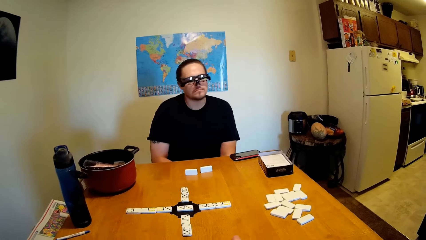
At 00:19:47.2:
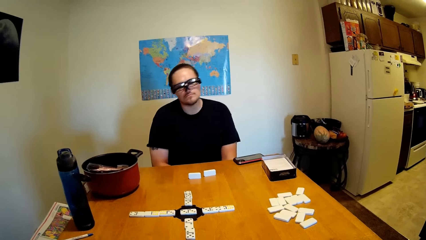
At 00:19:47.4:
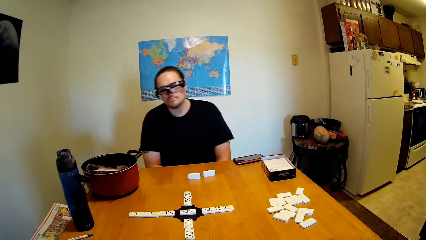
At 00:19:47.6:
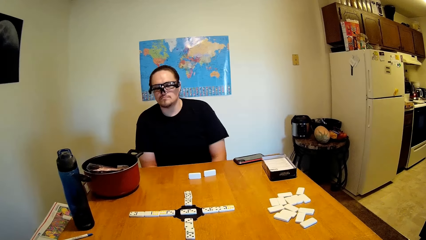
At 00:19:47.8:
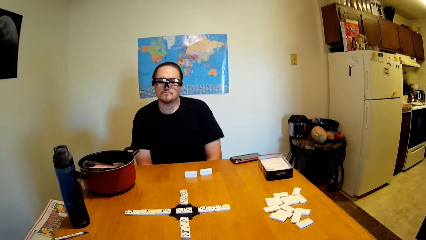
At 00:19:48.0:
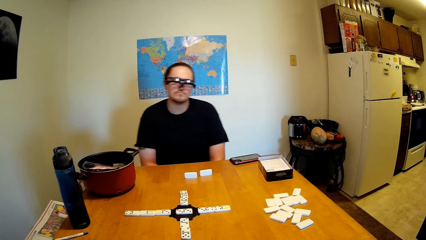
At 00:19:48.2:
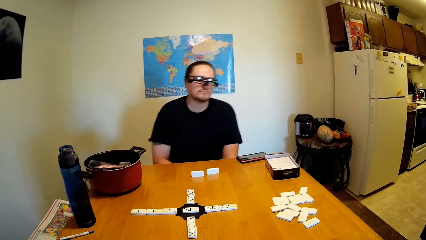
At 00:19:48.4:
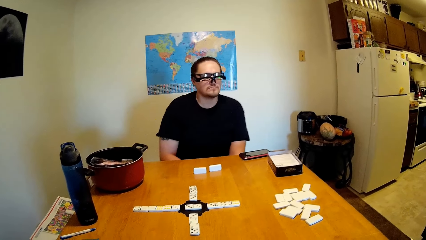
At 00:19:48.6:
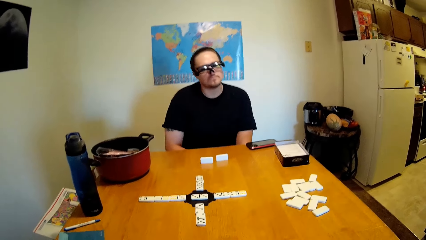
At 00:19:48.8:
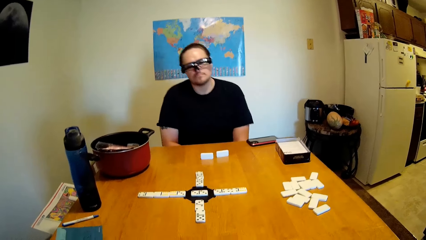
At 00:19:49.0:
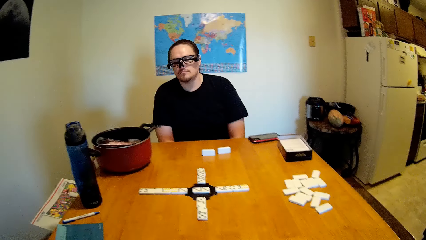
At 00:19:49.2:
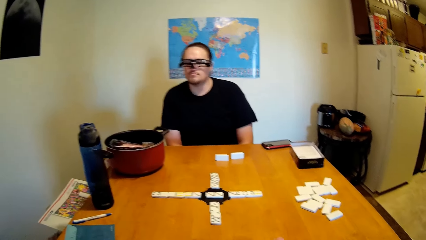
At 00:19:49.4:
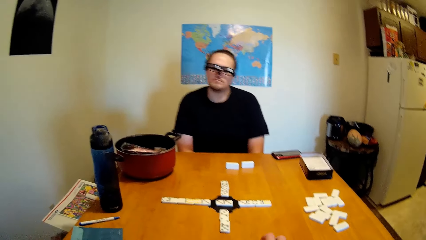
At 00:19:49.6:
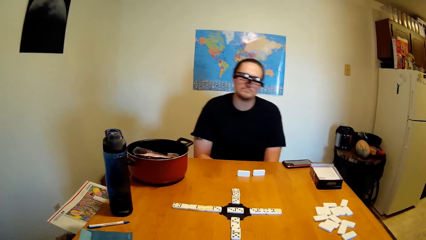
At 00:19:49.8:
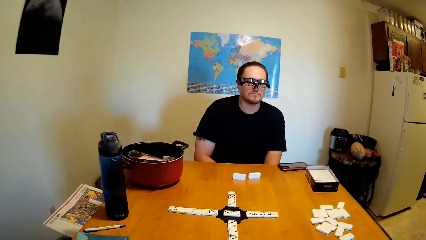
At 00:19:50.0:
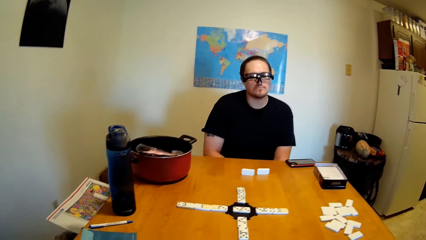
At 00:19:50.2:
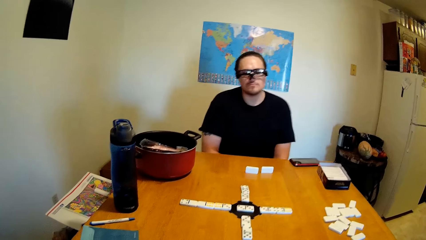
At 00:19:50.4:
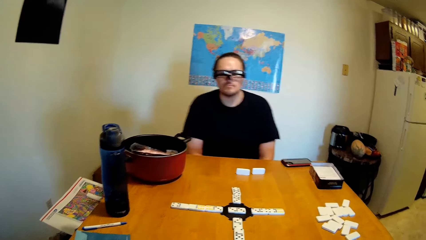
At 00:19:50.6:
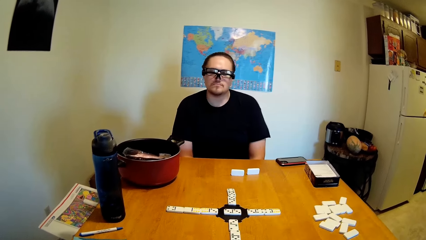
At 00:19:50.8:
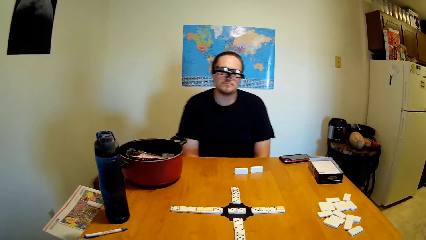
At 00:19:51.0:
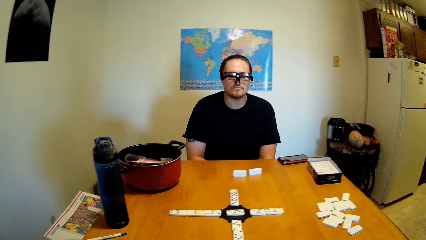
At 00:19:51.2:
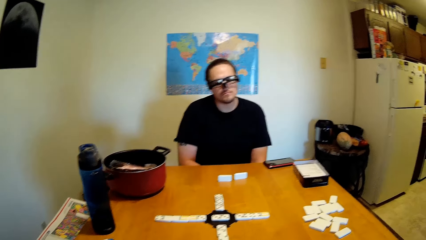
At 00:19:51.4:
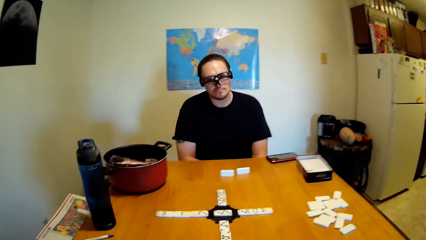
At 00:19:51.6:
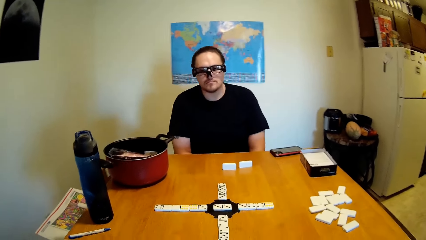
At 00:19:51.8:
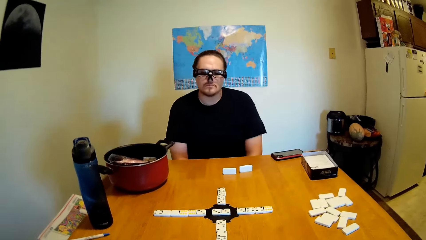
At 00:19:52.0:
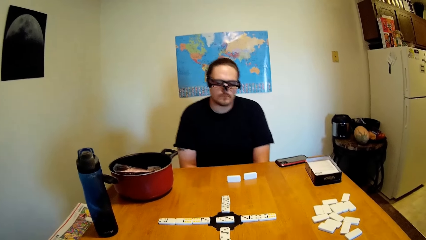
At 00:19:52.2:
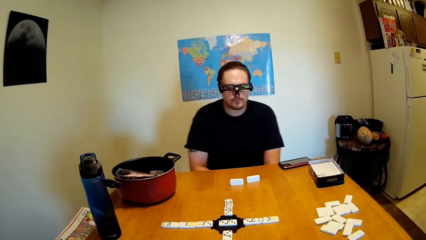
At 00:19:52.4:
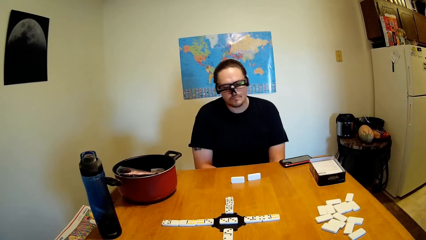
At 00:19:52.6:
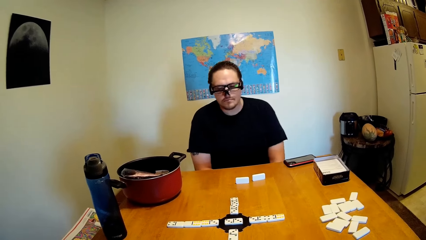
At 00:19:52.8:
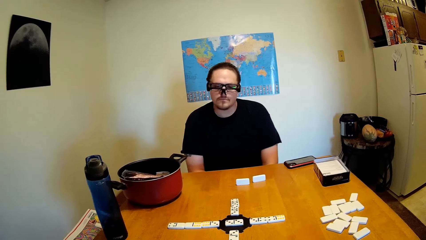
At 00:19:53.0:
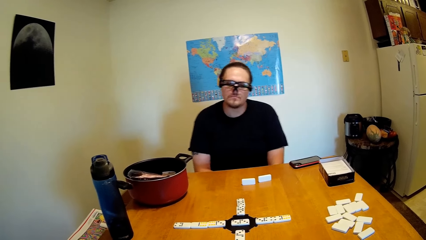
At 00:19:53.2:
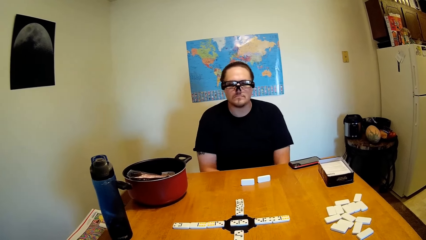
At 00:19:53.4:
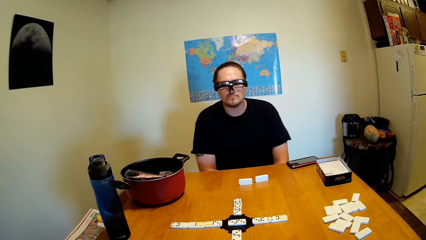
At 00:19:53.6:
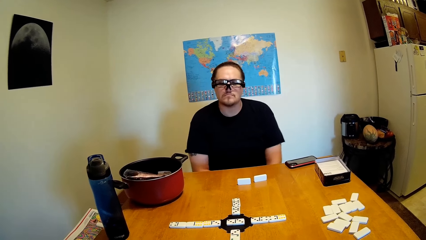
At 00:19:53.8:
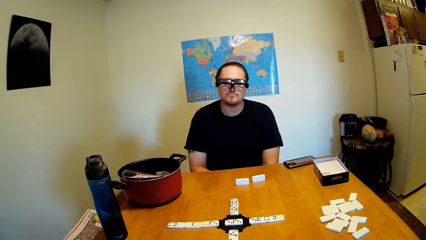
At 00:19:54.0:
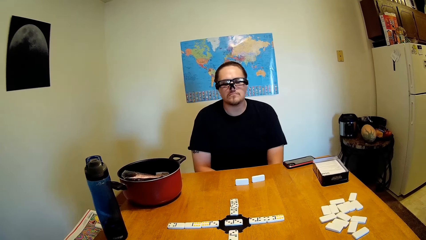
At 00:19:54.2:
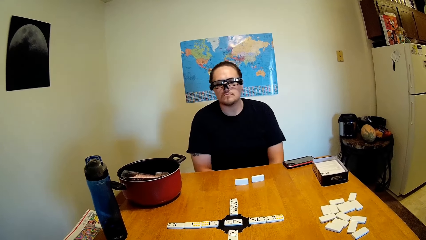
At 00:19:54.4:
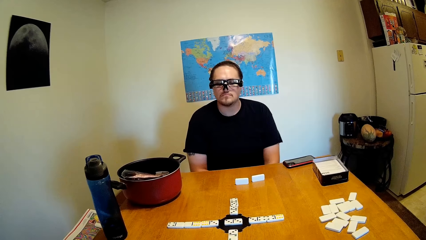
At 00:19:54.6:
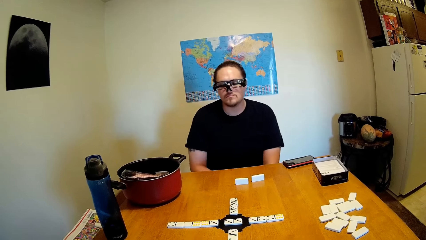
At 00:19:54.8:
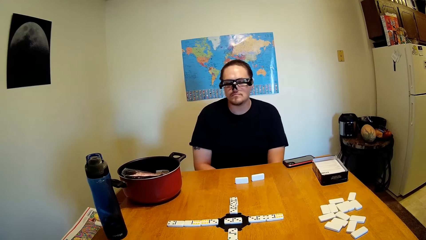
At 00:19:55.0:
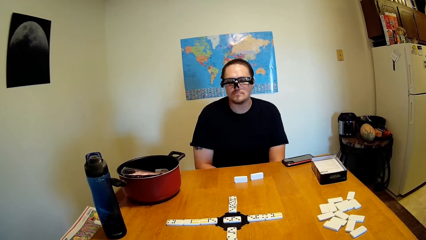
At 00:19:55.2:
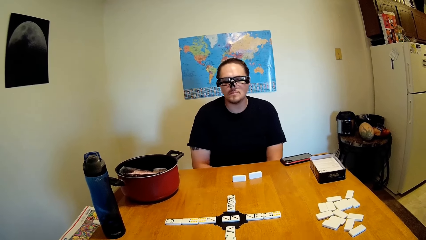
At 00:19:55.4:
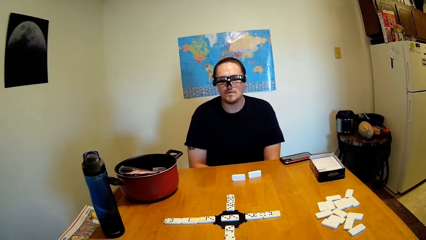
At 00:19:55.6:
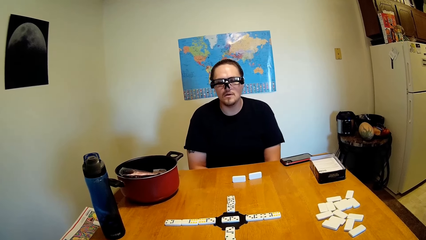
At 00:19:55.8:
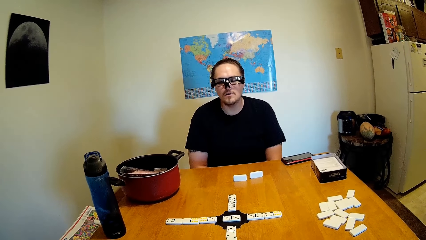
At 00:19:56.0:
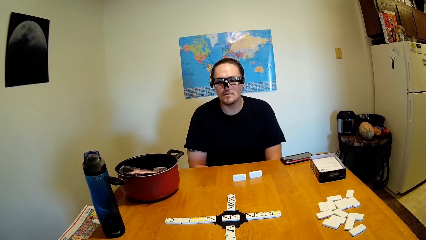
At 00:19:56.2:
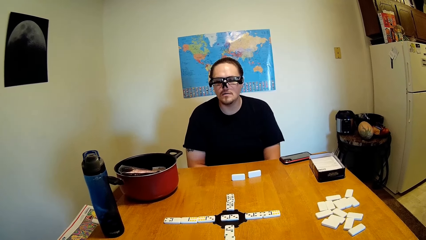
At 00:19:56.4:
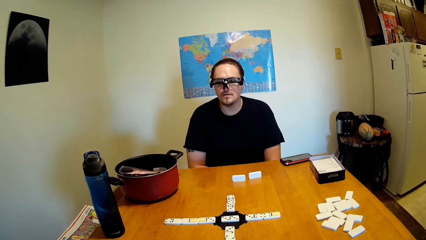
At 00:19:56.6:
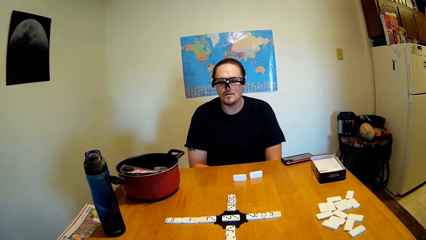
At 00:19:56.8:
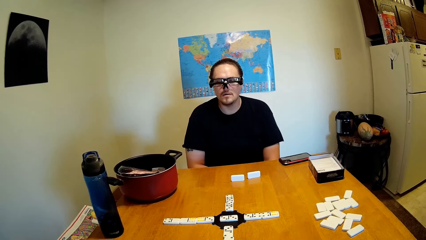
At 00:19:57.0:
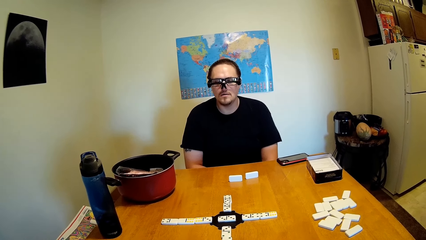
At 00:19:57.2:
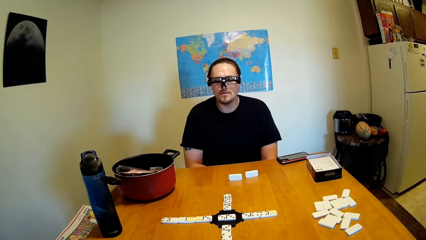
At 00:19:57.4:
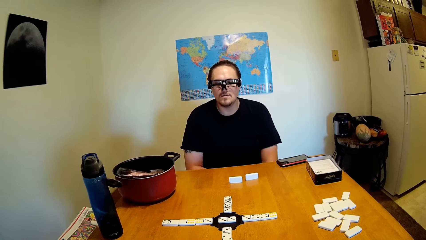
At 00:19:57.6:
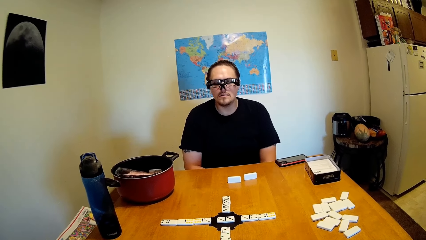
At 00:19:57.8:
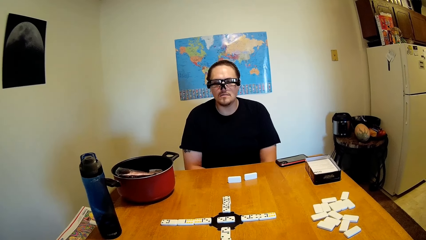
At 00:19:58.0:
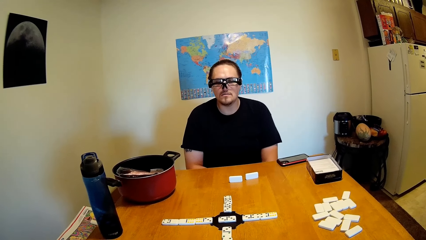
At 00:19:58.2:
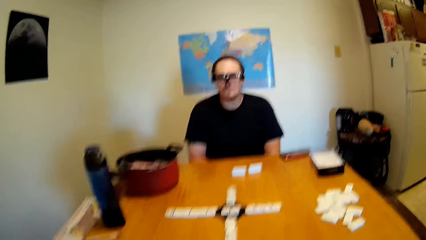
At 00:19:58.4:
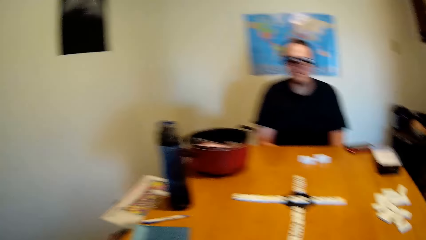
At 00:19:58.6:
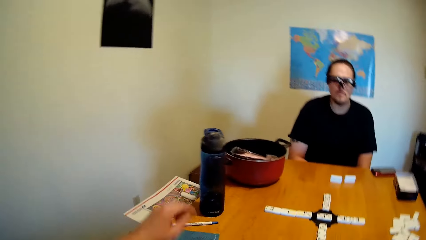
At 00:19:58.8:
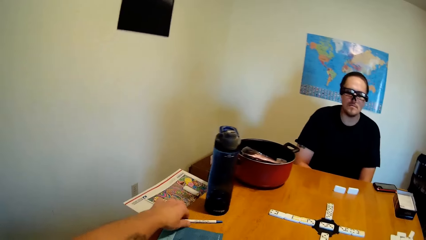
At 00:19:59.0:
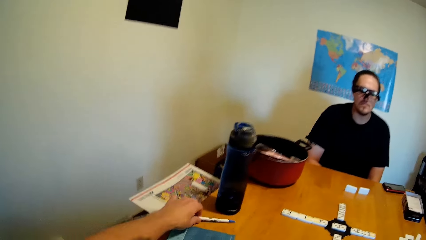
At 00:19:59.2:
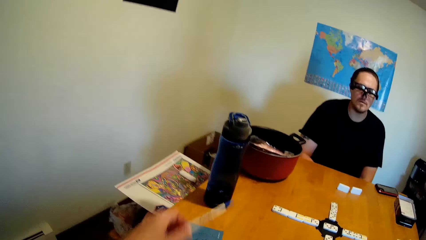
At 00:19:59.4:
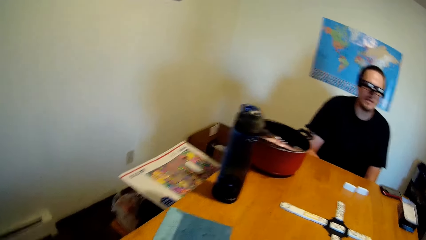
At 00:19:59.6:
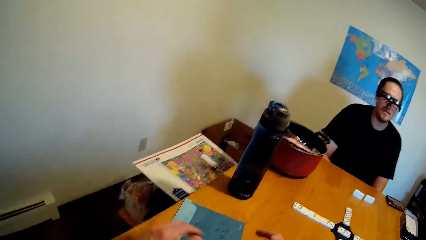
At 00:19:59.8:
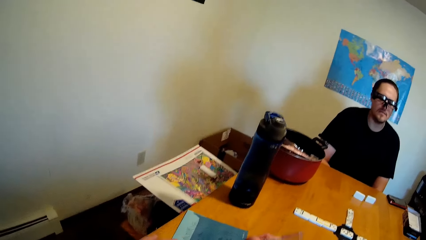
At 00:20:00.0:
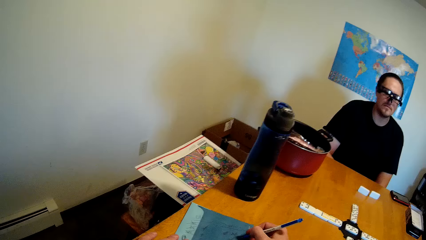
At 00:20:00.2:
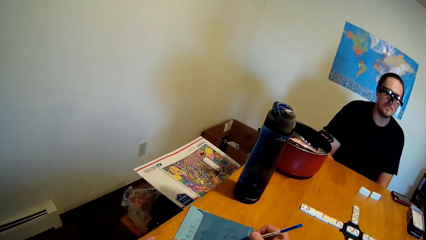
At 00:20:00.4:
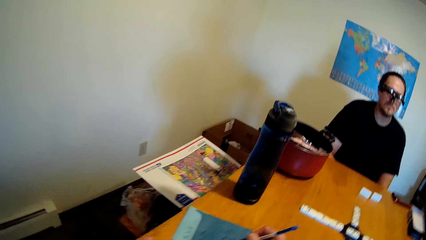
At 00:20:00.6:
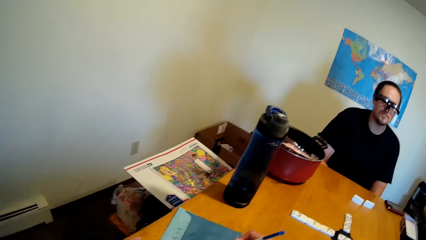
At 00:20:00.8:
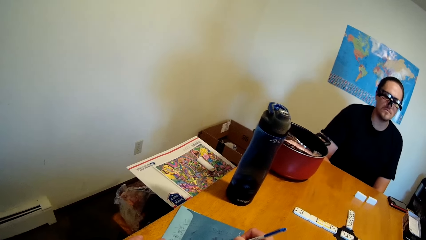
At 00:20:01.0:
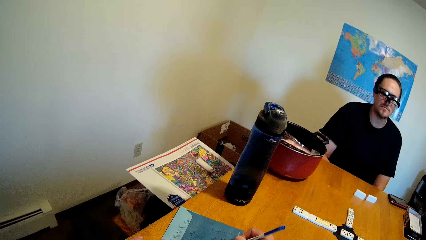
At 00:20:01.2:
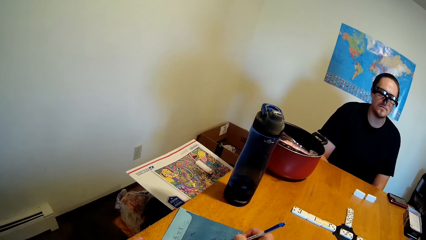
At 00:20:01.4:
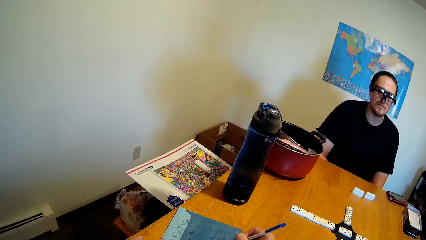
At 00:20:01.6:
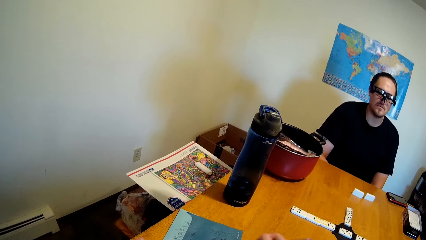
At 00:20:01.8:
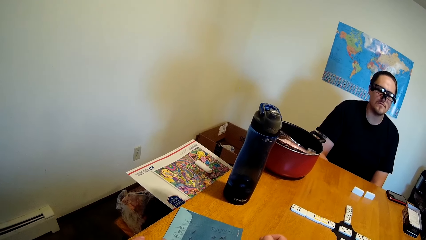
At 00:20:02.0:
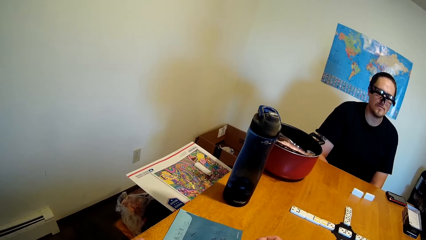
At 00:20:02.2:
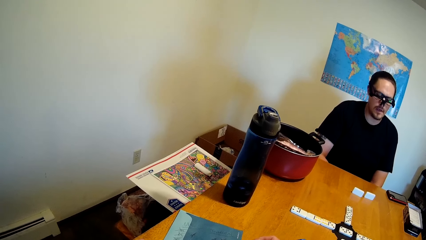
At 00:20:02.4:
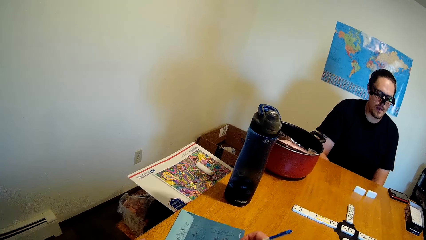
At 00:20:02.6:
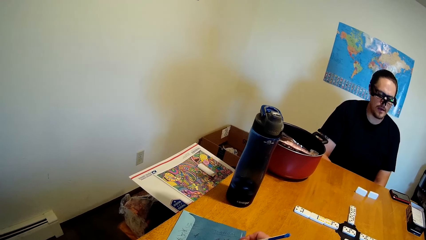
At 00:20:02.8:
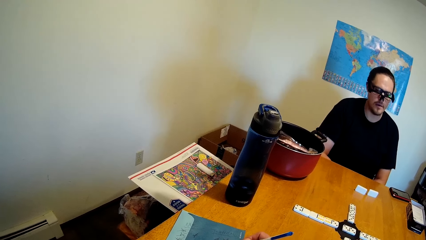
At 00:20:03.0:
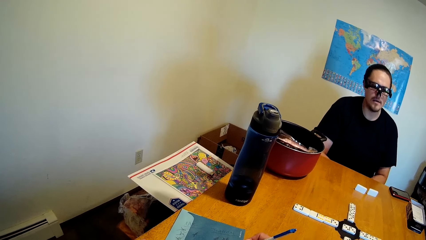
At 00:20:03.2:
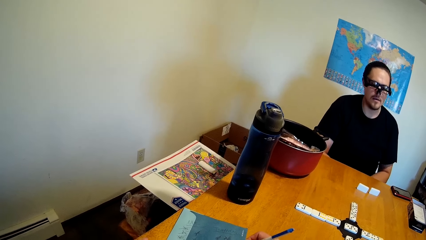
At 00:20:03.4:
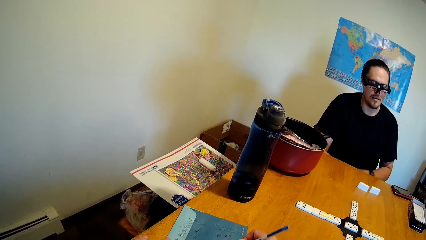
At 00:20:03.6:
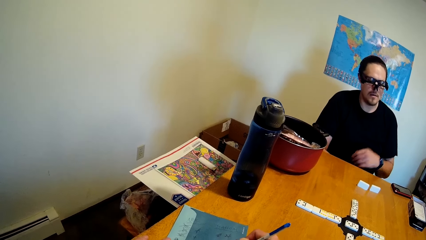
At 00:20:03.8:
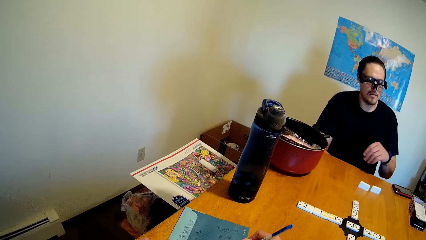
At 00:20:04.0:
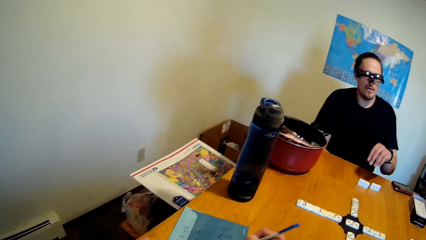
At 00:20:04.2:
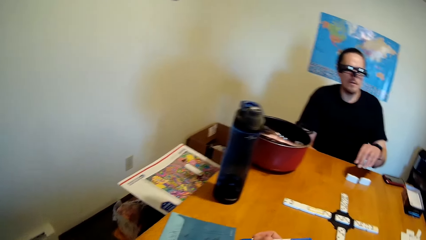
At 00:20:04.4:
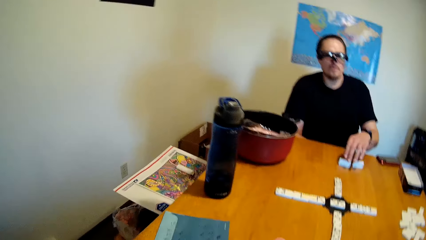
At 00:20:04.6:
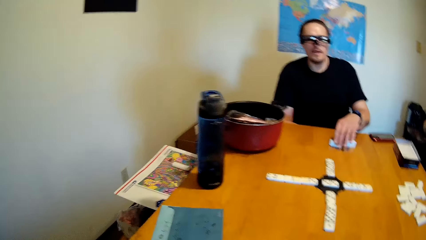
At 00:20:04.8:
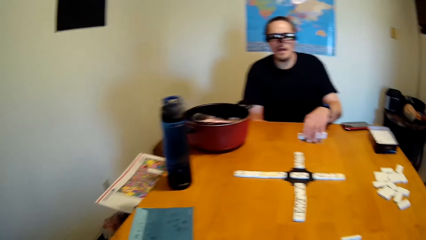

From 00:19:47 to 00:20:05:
A man swings on the chair. The camera wearer talks to the man. They and the man stare at the tiles on the table. They pick up the pen from the table, move the pen, and write with the pen on the paper.
